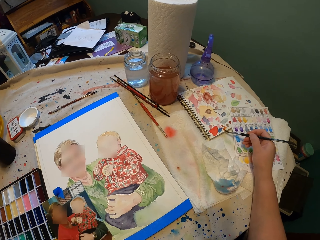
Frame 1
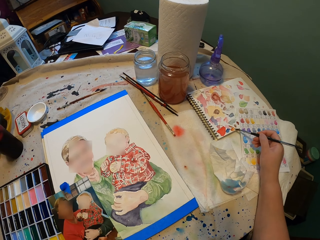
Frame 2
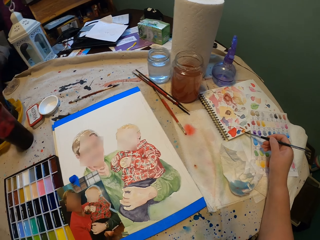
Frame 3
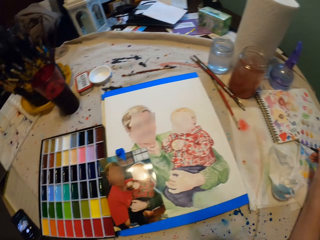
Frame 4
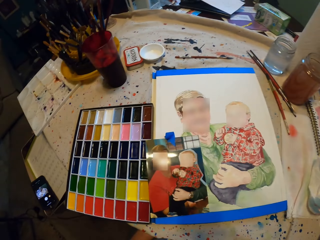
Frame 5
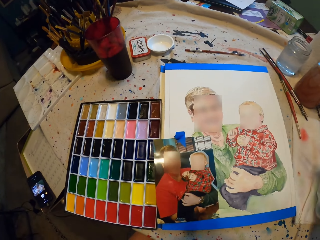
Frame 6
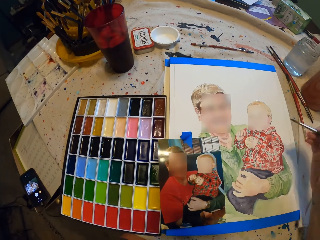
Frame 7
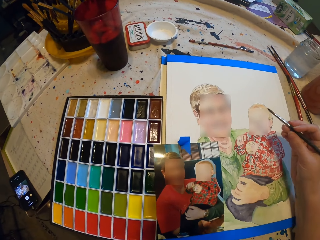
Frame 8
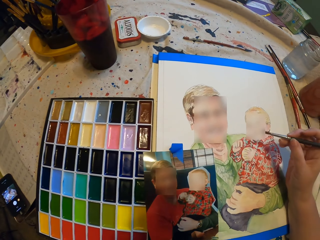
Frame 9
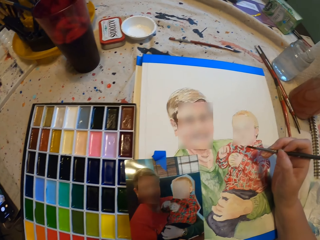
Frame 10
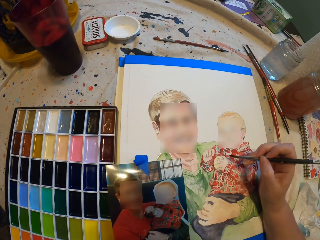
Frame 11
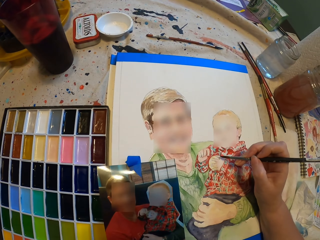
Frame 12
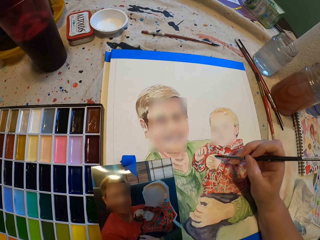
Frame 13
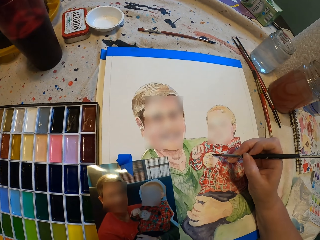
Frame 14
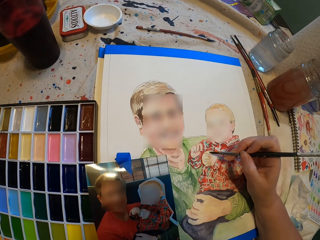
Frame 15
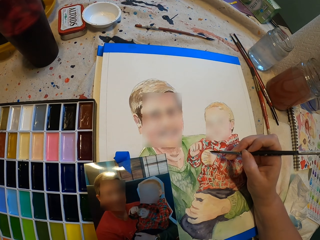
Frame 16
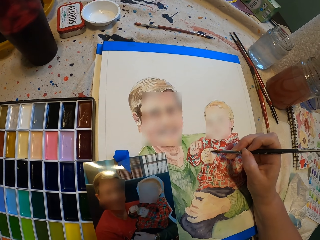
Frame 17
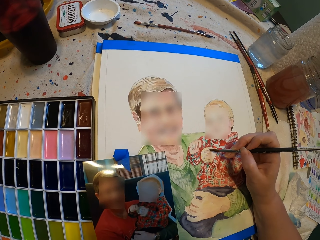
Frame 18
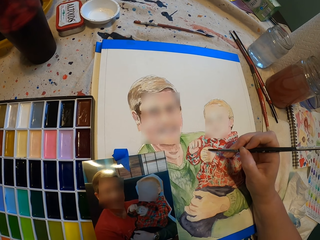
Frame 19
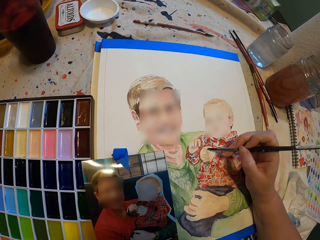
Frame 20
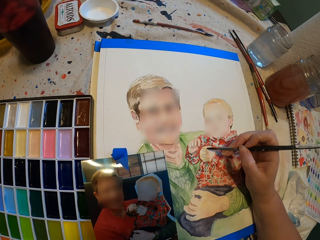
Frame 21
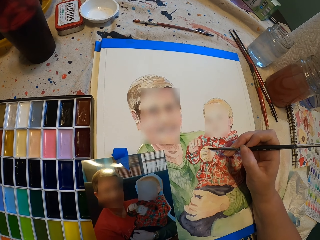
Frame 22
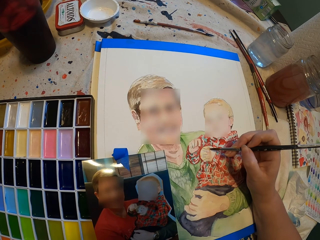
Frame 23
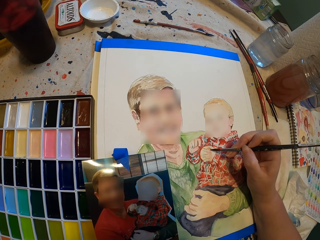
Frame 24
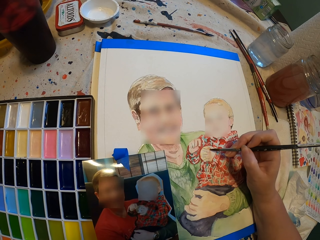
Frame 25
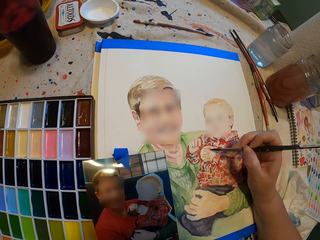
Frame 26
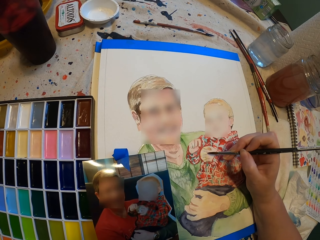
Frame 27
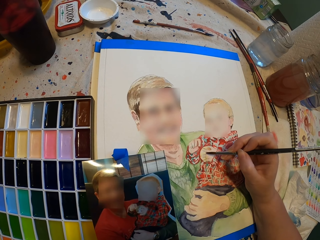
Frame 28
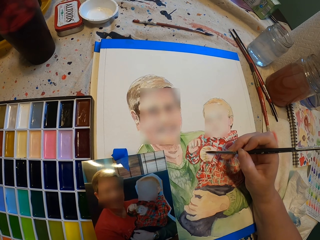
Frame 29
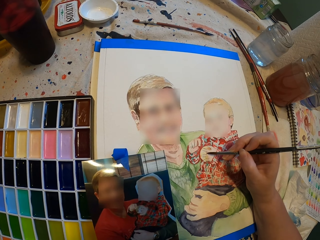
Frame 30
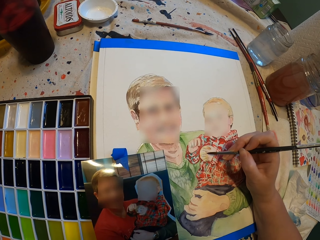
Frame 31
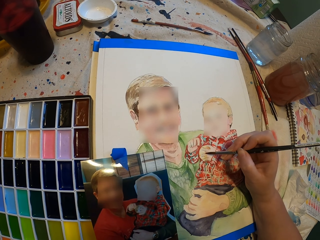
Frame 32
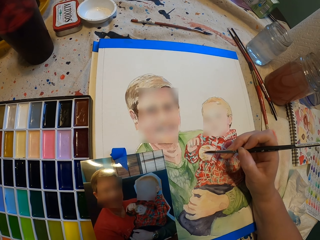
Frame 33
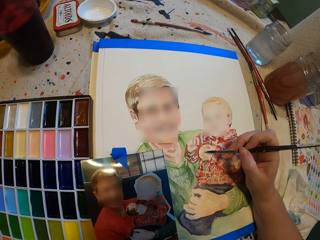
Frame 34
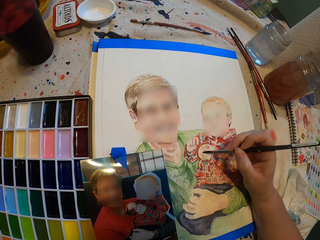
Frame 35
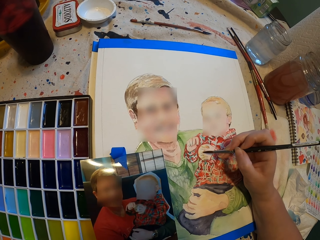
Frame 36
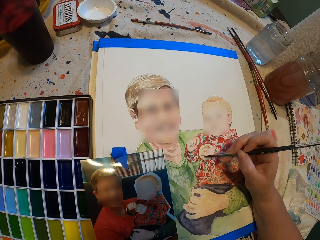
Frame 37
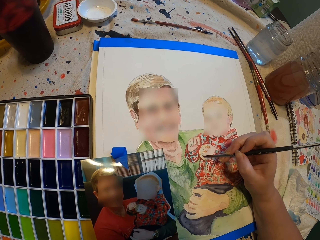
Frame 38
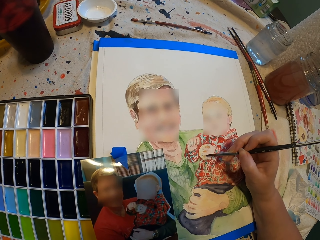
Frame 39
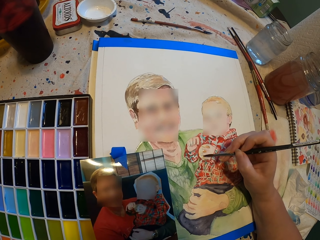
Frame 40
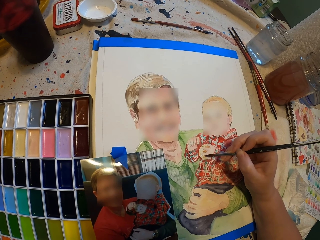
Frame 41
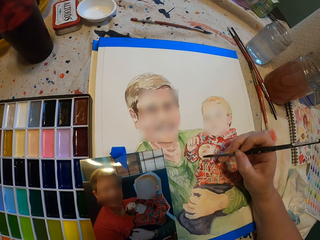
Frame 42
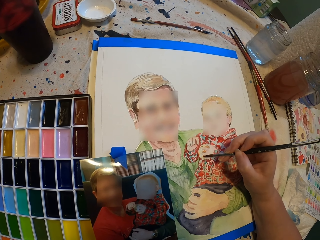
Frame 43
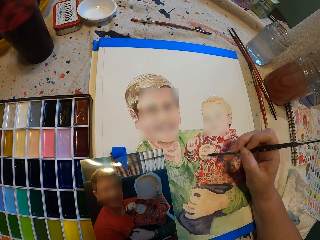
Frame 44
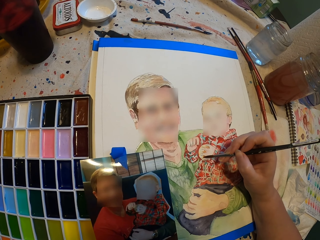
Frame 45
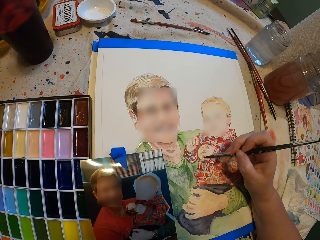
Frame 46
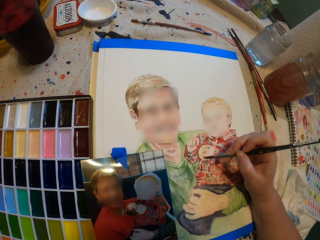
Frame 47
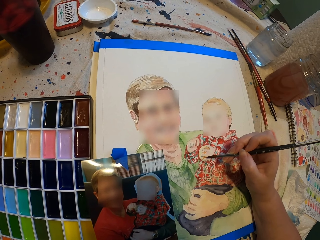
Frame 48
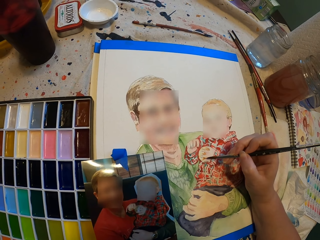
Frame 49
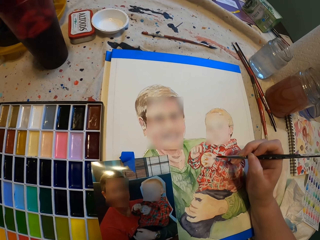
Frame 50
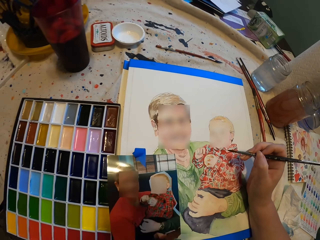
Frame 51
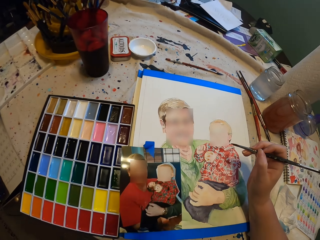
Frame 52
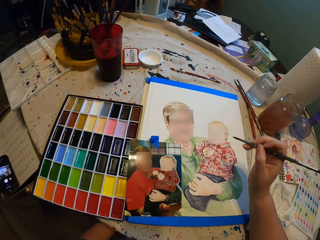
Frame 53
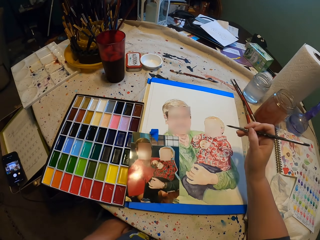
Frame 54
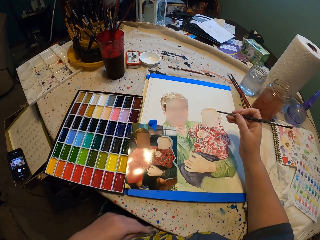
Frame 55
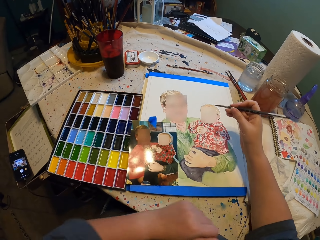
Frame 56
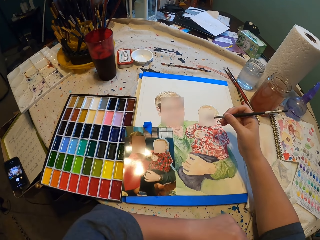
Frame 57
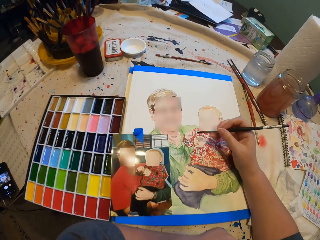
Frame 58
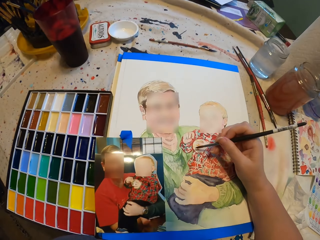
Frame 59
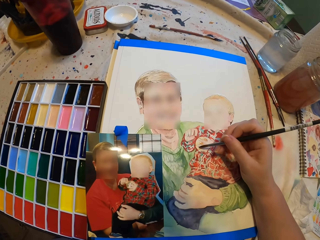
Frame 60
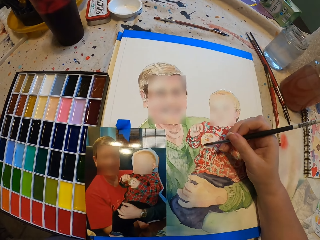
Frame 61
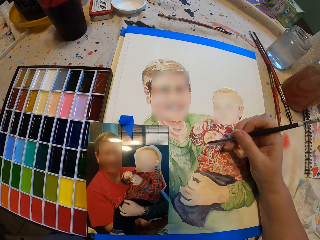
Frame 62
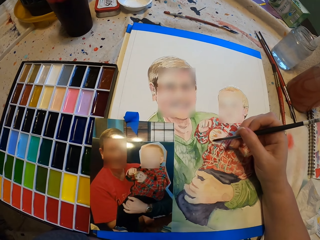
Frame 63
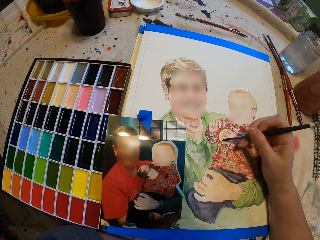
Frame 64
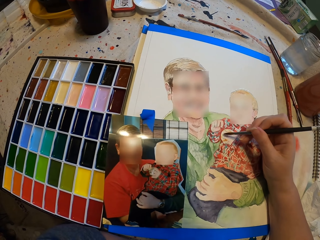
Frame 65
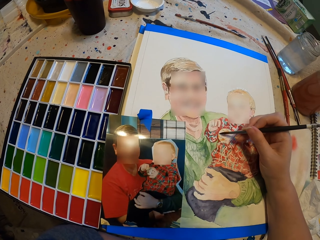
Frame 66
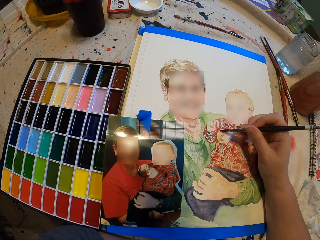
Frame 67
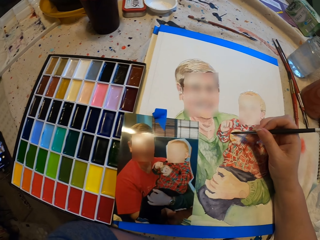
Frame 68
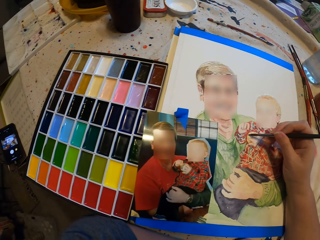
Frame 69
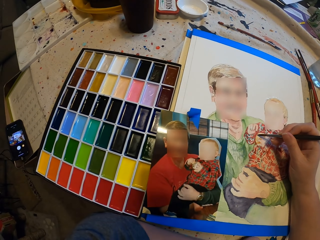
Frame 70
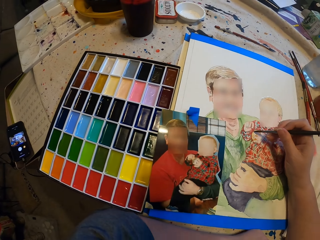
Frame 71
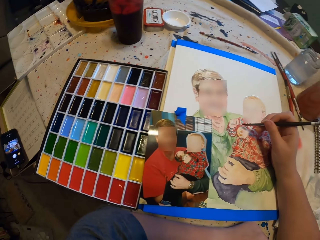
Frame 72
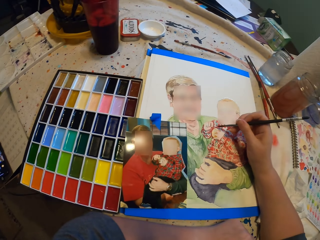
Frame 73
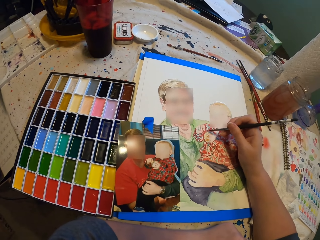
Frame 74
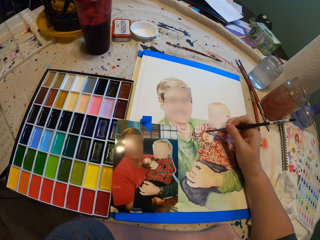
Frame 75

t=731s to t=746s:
The camera wearer paints on a painting. They put the left arm on the table. They paint on the painting.

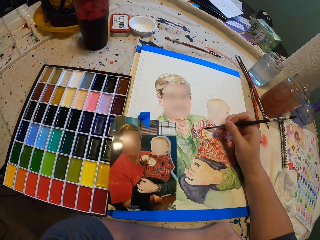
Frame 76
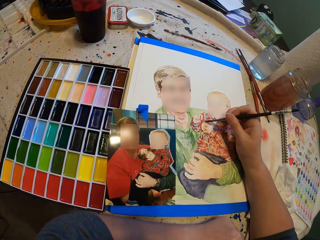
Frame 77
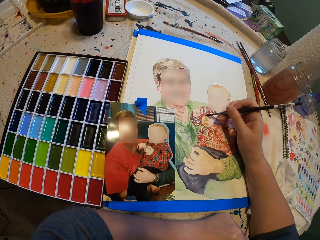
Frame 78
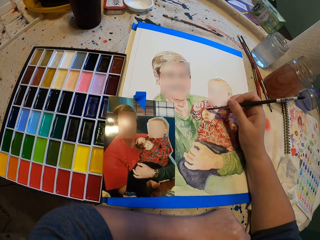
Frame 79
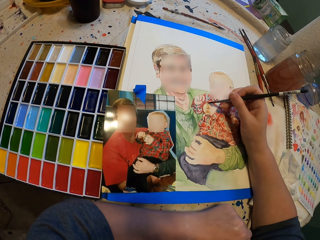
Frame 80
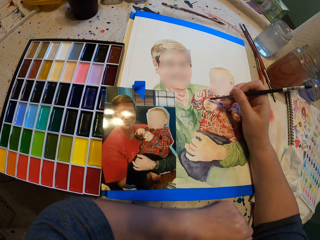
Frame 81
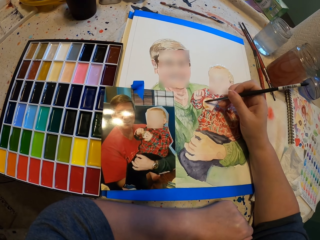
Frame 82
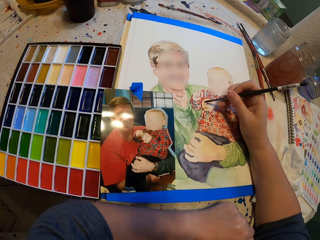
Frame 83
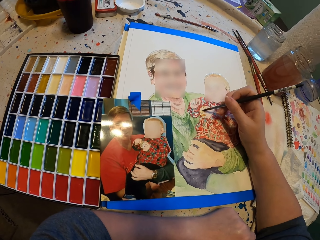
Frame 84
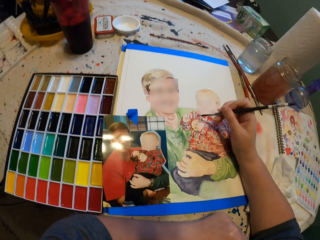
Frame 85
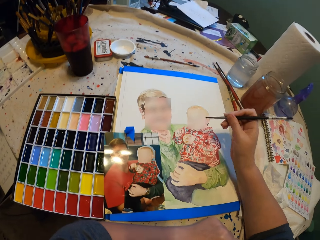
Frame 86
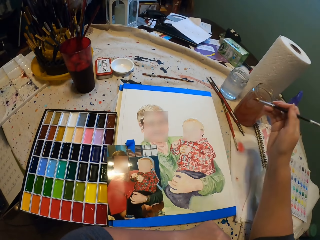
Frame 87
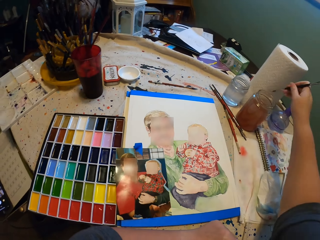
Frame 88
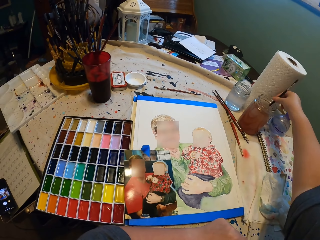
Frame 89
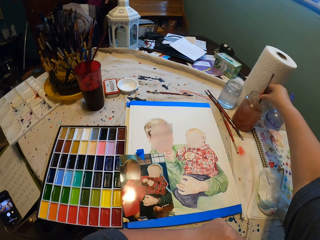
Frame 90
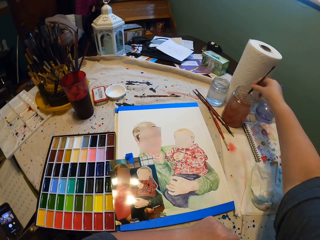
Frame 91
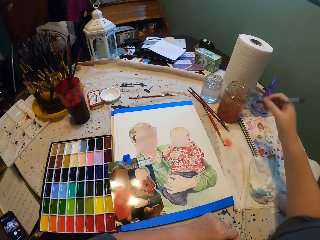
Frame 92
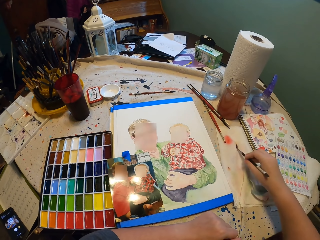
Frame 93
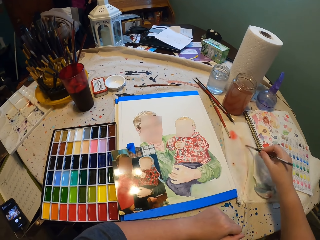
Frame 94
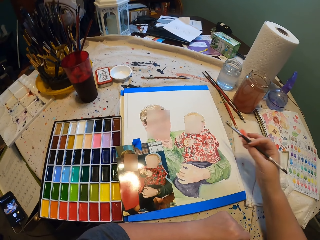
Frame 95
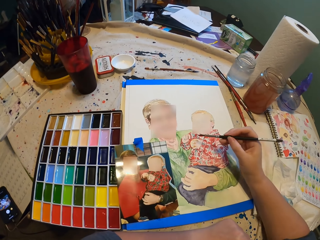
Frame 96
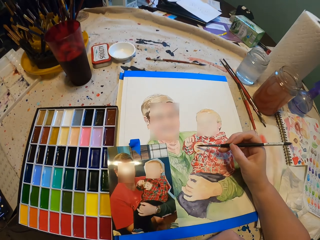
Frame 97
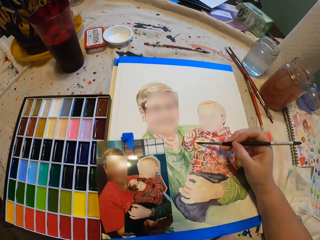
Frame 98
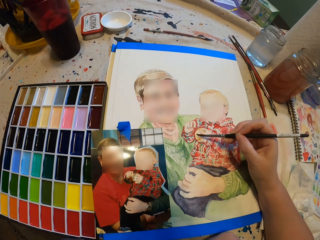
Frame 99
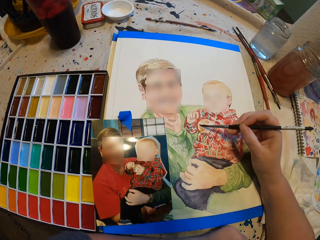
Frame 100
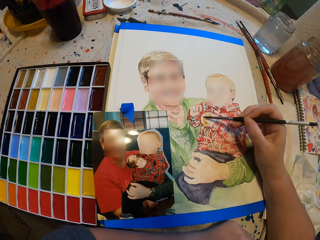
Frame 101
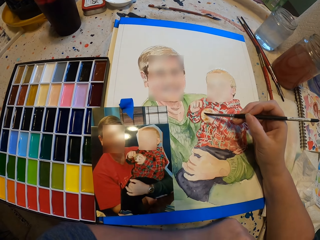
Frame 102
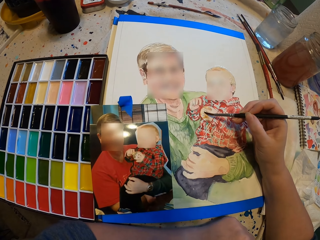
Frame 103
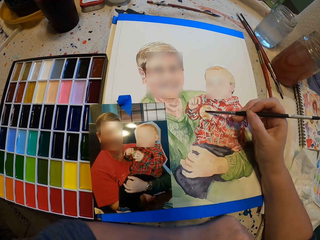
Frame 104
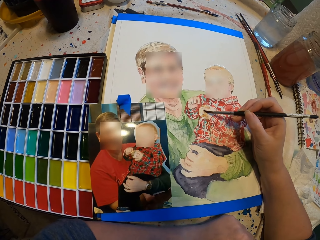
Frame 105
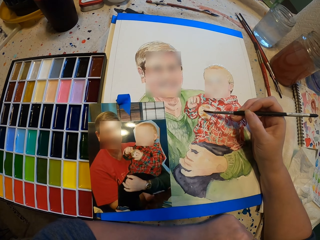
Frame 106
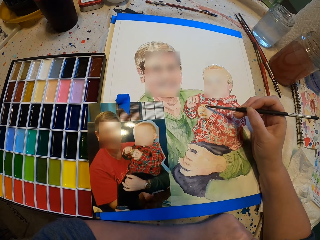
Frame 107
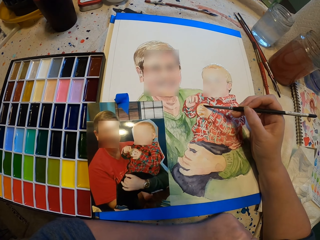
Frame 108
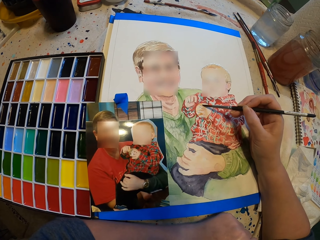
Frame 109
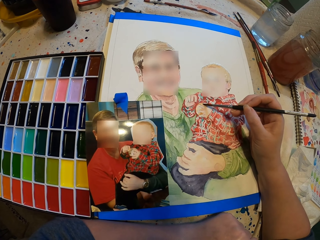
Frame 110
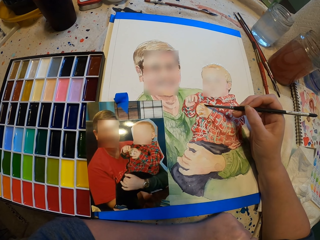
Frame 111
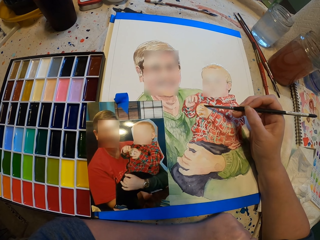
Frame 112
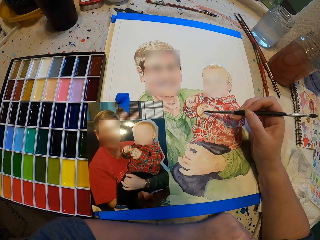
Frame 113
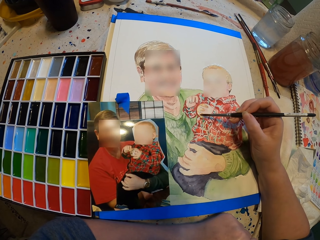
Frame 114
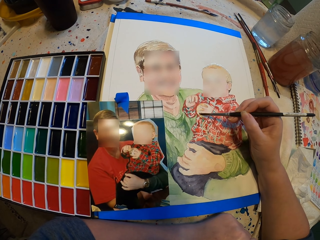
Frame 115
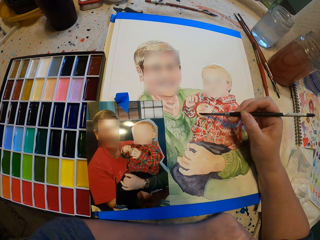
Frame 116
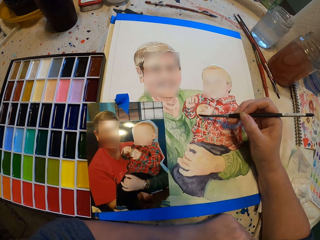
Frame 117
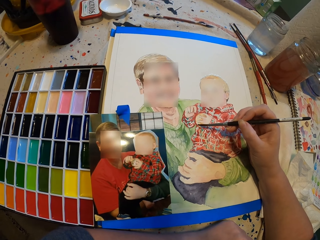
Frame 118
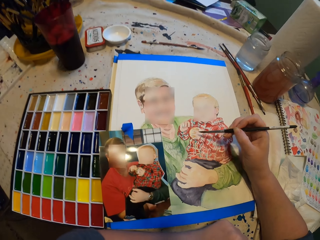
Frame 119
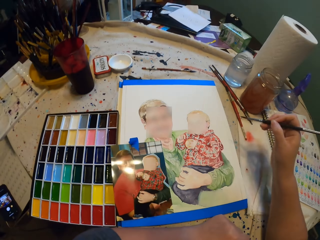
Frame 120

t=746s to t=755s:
The camera wearer dips the paint brush in water. They wipe the paint brush. They paint on a painting.
